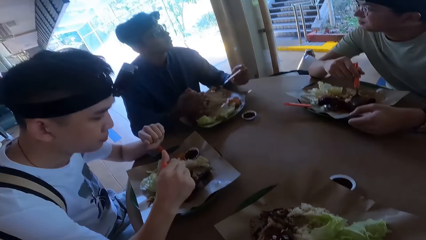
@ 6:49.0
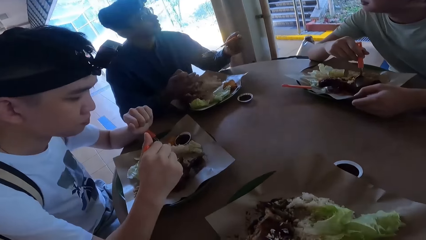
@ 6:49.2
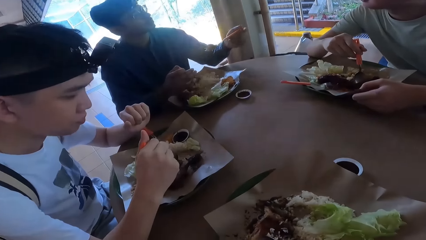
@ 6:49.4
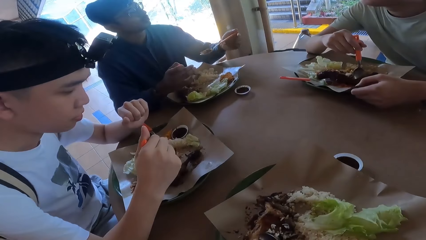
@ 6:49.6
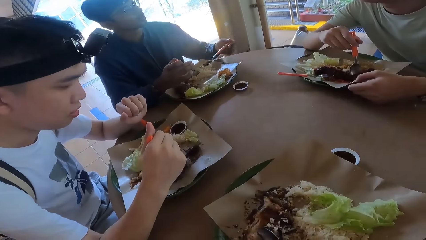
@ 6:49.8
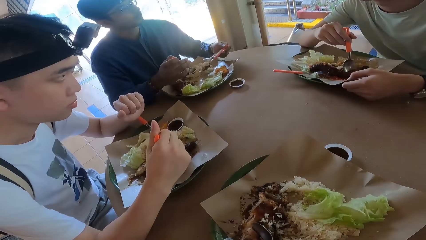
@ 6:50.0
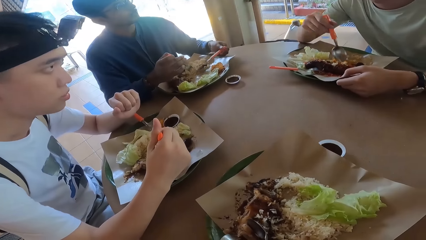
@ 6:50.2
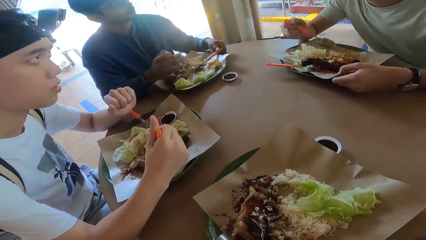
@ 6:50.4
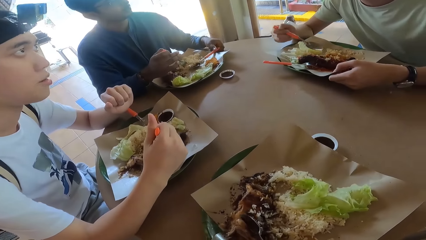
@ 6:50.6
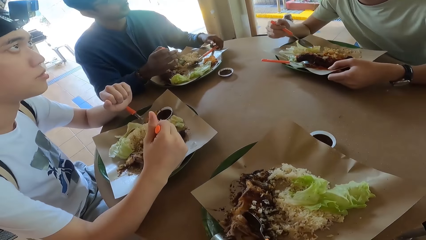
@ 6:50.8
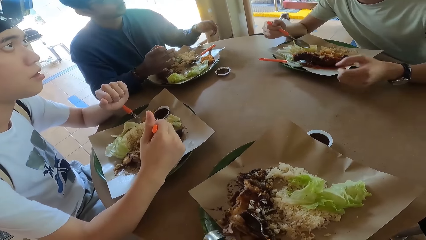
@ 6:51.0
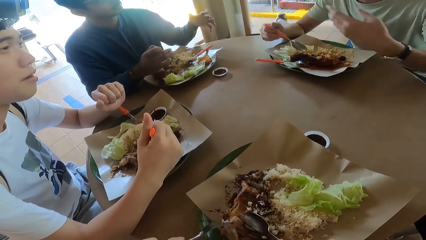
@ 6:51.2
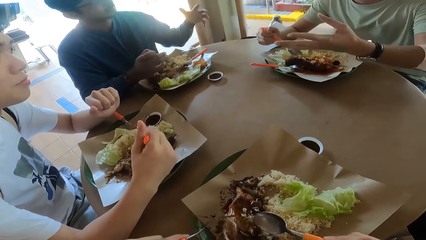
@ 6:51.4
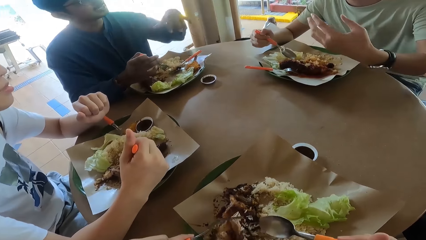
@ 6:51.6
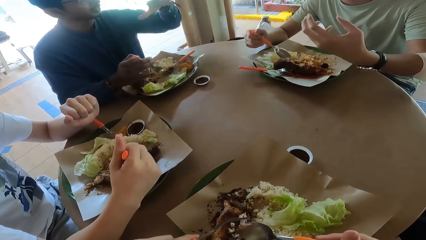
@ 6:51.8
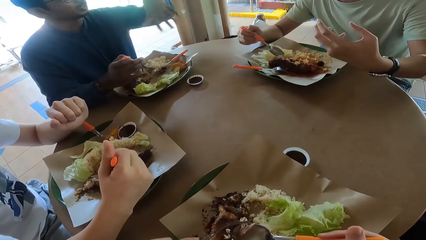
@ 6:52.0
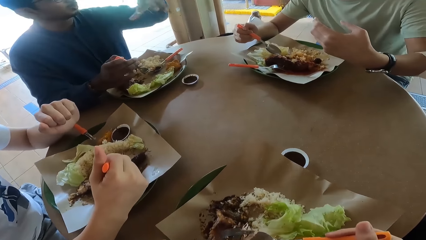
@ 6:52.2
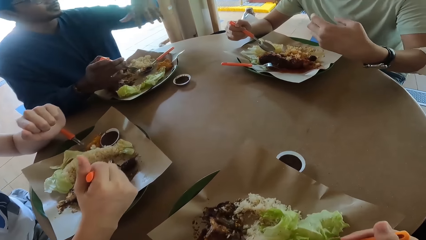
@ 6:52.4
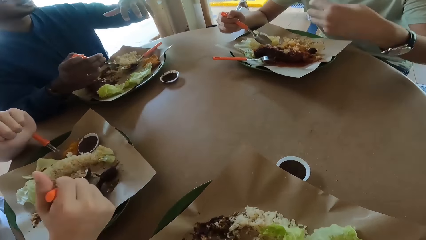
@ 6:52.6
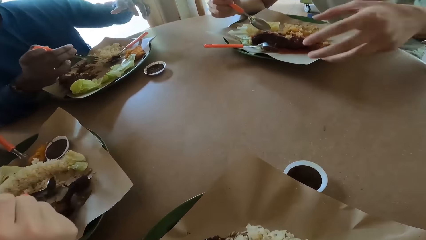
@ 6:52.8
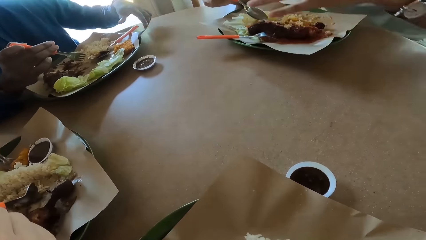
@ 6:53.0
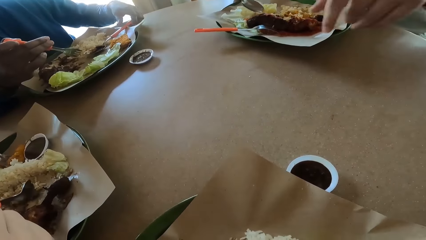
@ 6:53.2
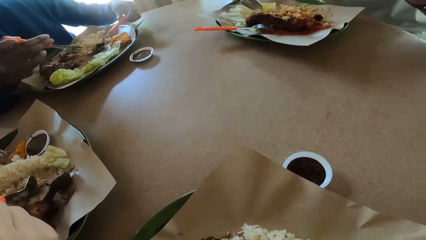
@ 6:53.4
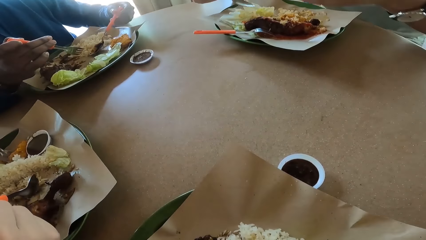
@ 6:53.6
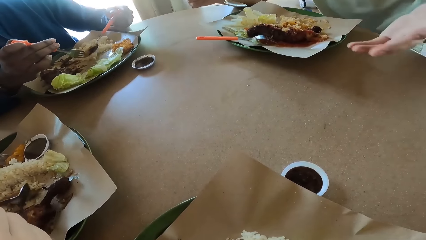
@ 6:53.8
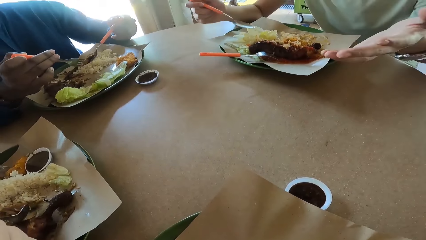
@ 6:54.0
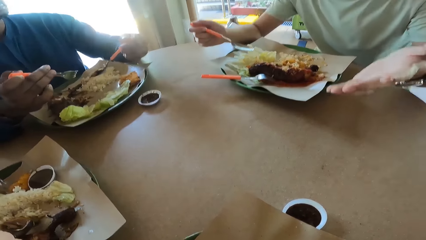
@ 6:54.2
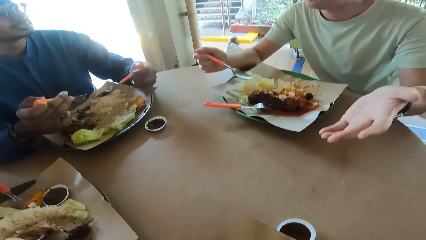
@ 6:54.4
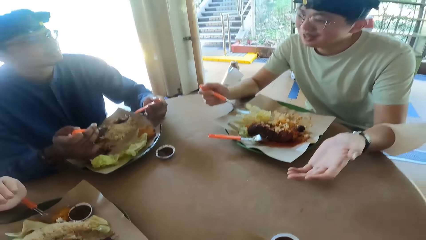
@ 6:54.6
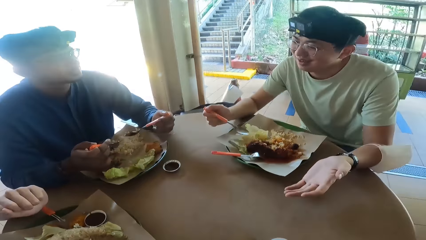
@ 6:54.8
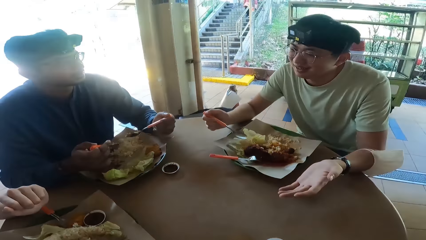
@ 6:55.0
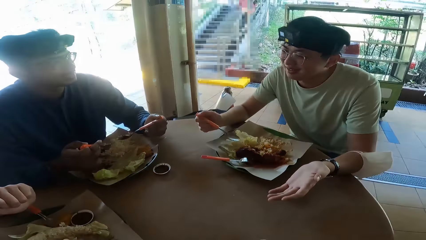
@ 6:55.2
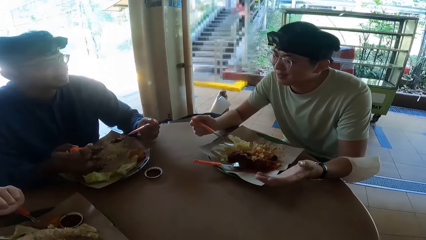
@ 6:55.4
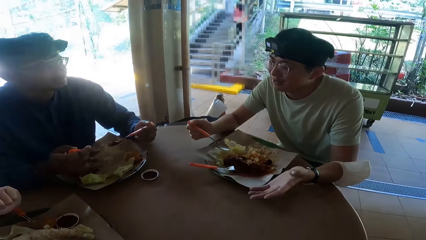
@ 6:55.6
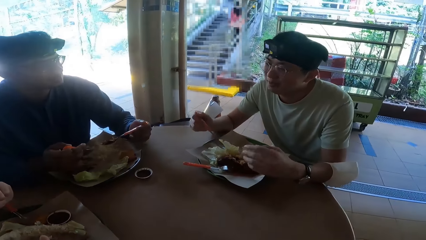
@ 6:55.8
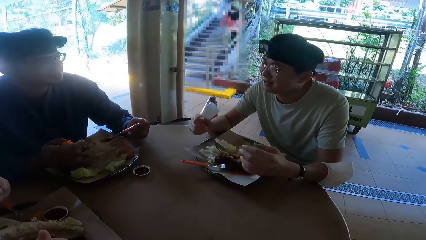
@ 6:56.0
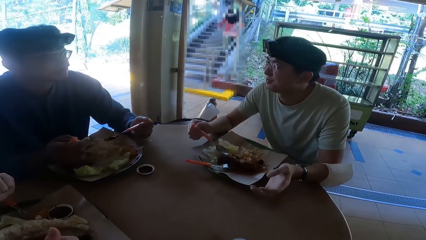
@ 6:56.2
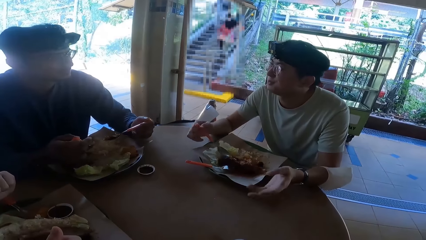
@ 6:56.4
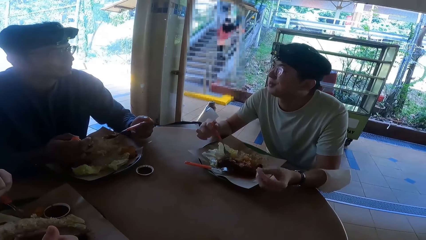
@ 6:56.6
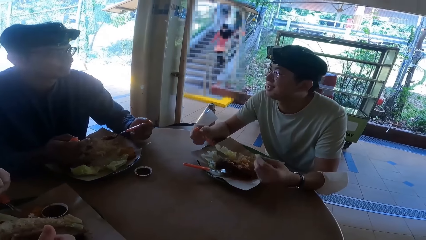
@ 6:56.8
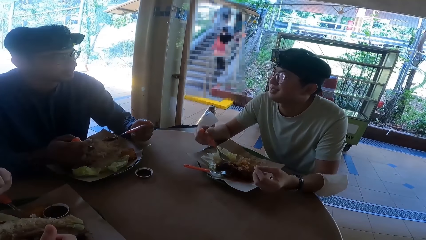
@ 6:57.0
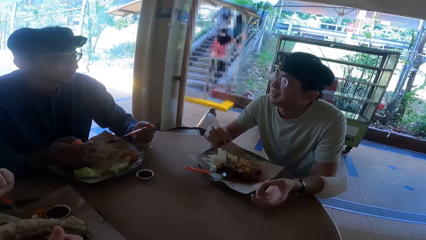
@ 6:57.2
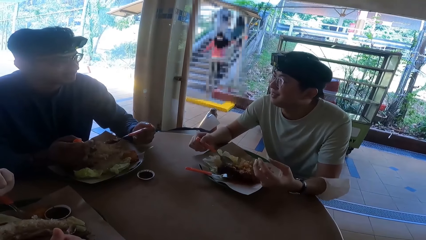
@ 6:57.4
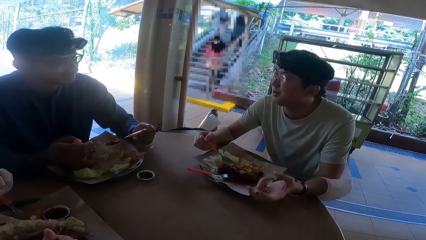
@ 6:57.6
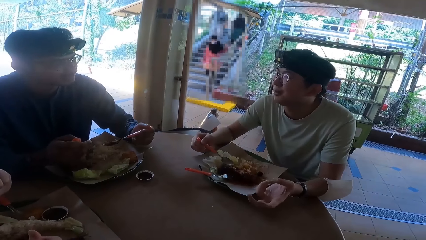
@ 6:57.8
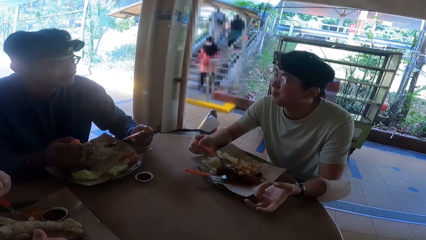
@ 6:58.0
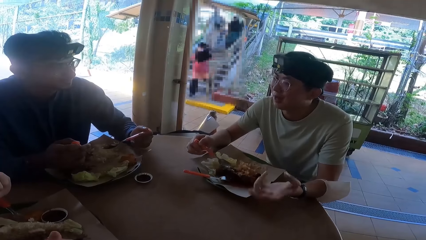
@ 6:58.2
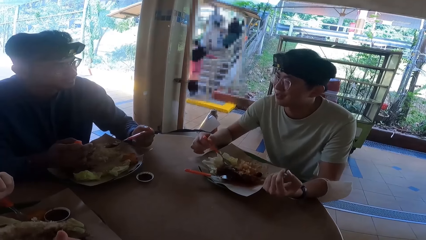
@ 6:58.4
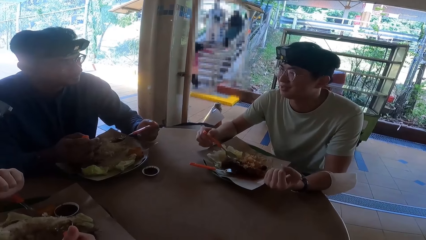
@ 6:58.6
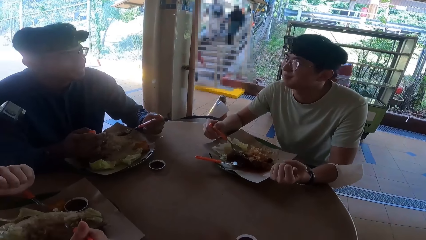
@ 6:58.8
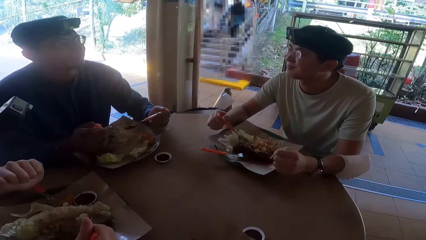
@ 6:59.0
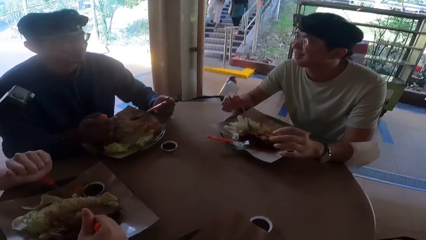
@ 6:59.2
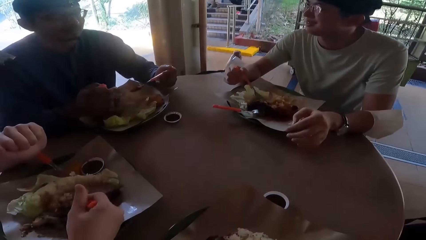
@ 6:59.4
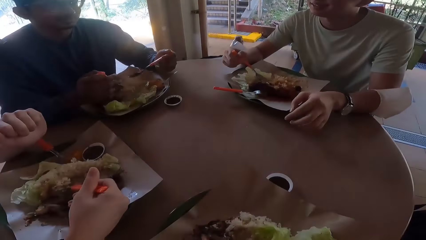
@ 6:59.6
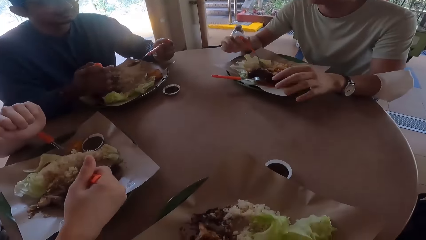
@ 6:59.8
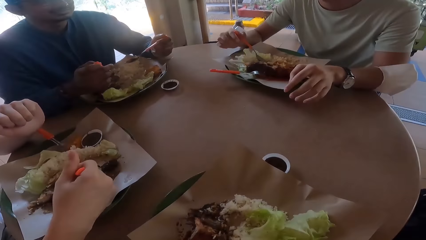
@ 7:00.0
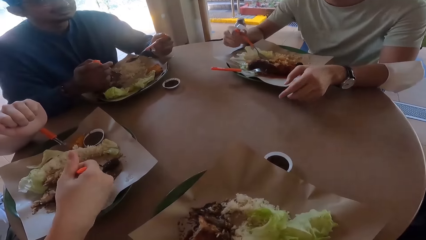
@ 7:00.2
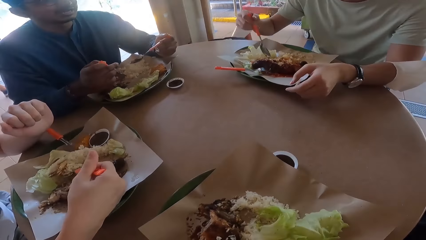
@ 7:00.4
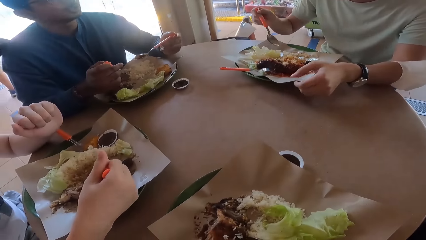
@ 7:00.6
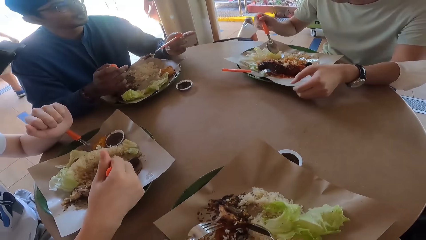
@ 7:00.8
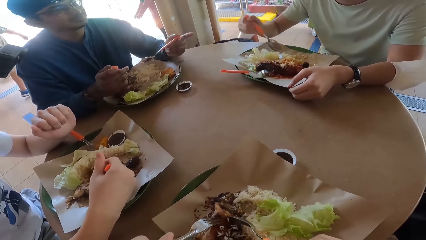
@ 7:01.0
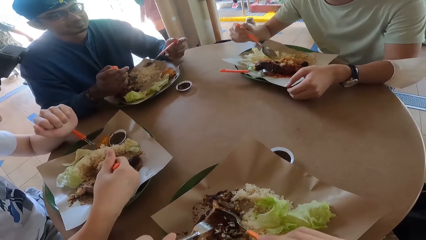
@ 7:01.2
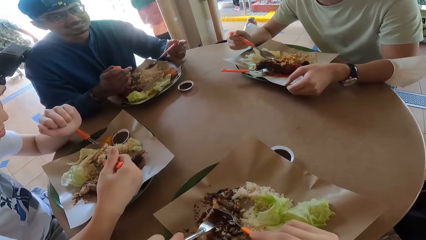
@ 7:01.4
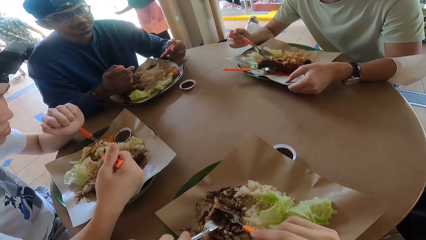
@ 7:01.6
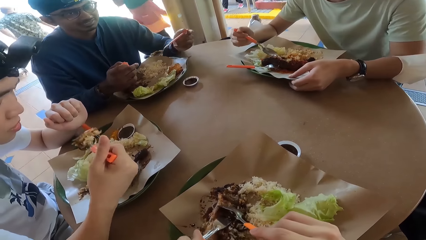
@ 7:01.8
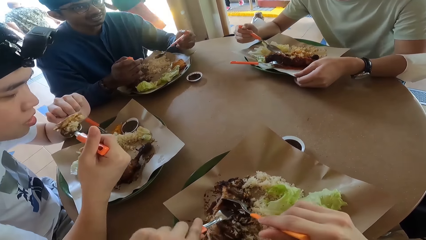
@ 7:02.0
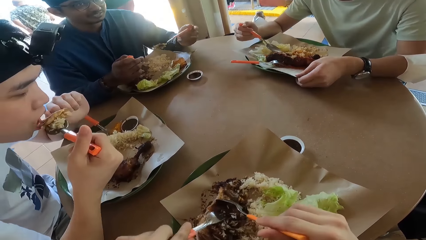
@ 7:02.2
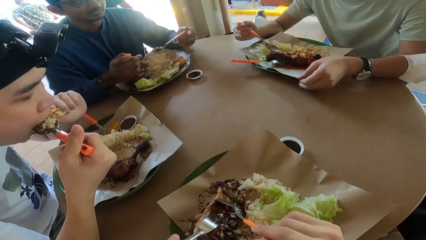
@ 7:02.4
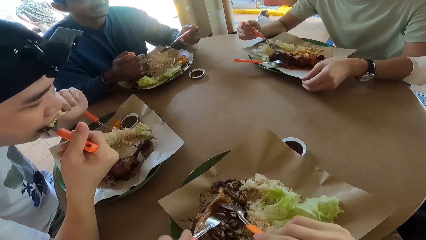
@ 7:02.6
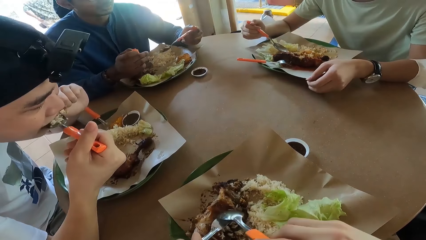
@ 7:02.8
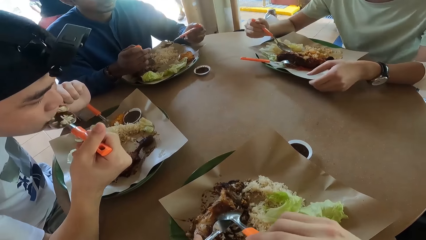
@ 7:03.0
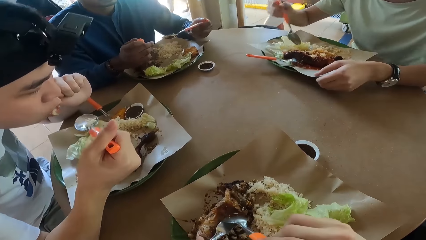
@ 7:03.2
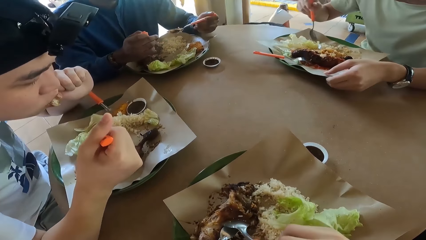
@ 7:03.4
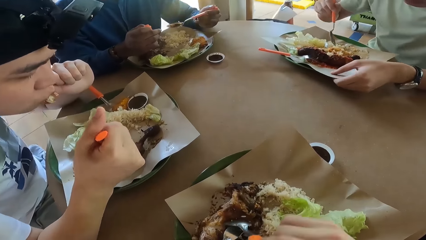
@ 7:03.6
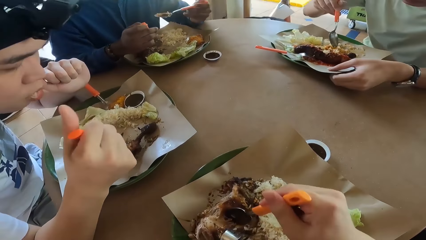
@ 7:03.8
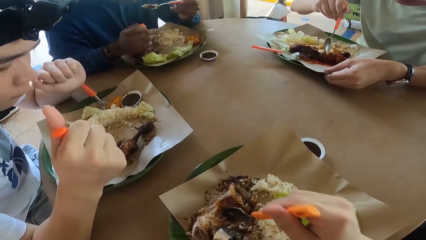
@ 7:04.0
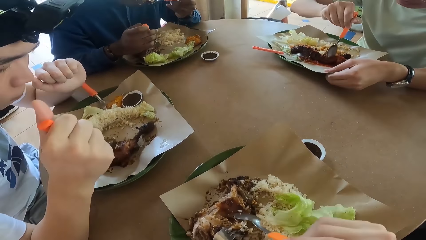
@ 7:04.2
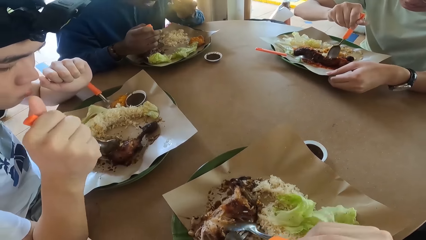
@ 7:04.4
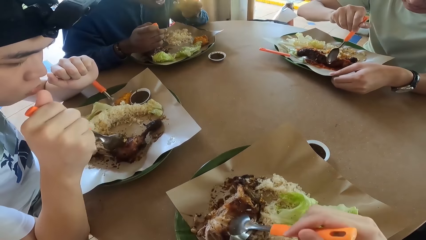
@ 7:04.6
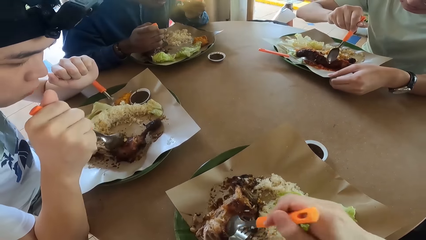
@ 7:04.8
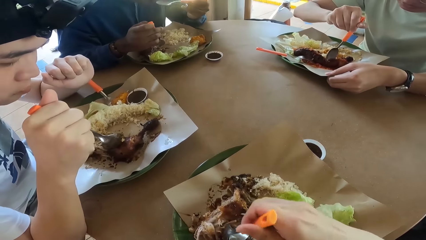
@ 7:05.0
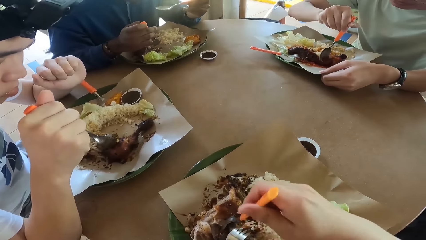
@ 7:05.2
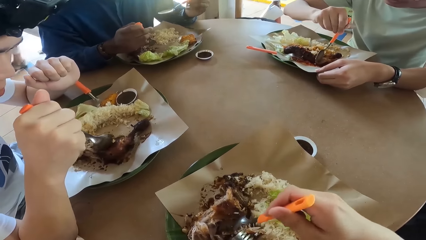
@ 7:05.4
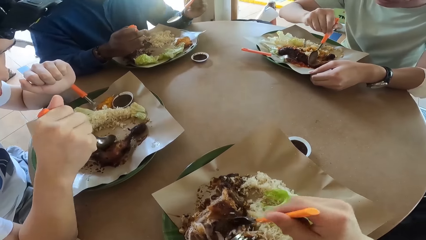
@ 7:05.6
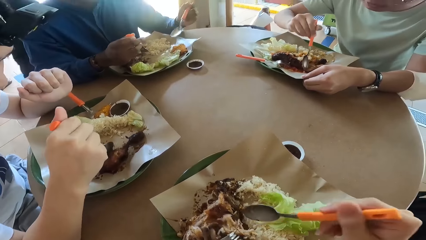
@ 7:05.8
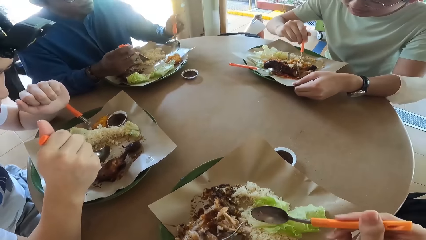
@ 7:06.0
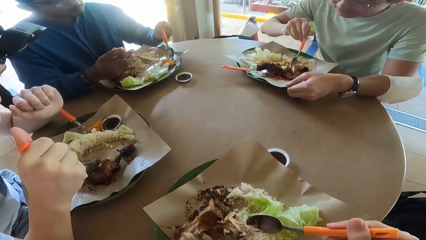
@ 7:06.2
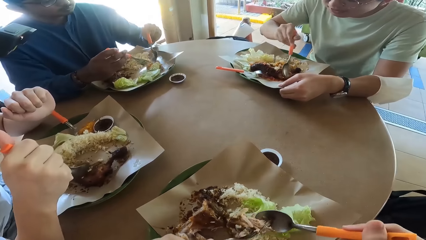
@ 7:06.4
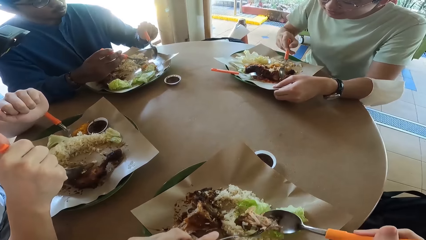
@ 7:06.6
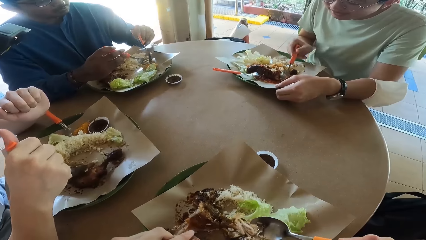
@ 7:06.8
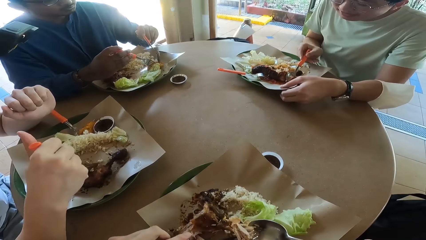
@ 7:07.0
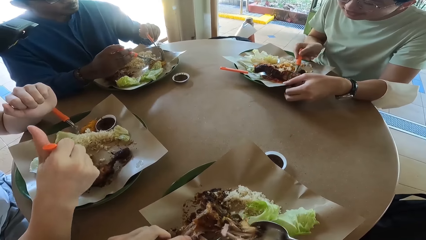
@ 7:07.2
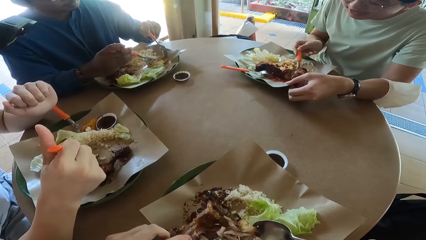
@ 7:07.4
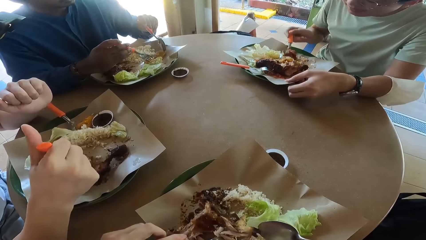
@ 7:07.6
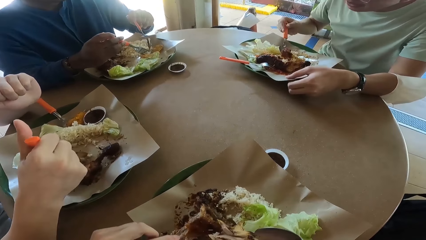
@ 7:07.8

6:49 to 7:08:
A person talks. Another person talks. Another person eats food. The camera wearer cuts food with a spoon. The first person talks.
